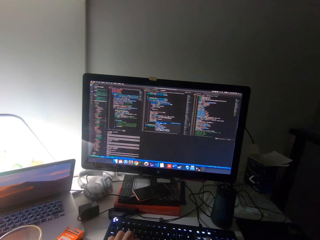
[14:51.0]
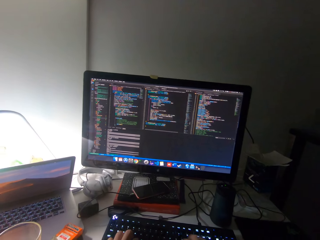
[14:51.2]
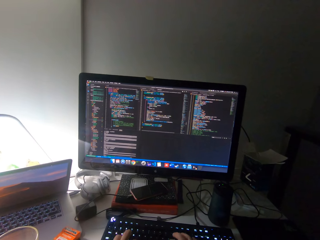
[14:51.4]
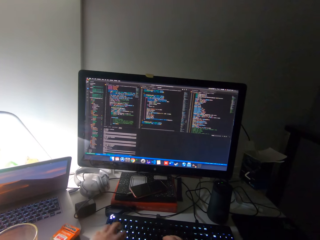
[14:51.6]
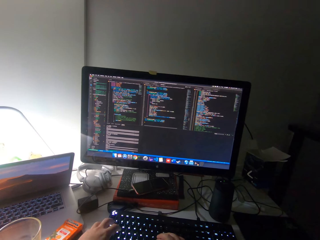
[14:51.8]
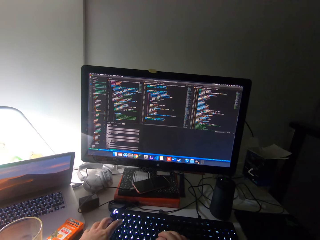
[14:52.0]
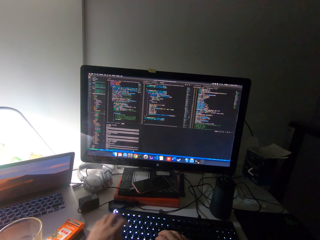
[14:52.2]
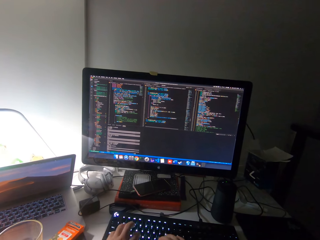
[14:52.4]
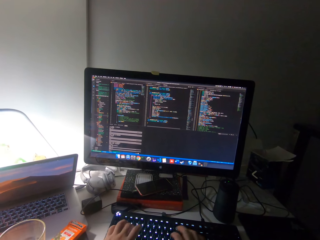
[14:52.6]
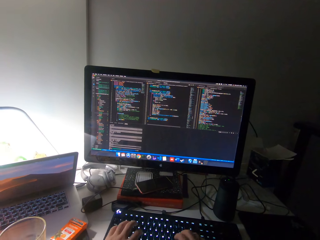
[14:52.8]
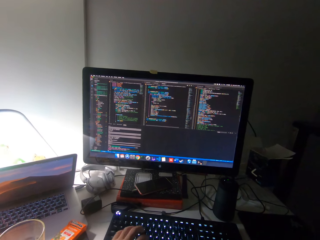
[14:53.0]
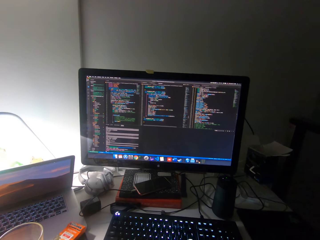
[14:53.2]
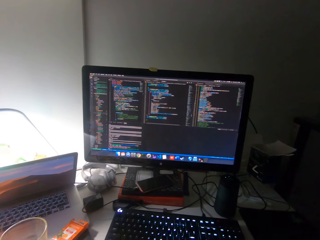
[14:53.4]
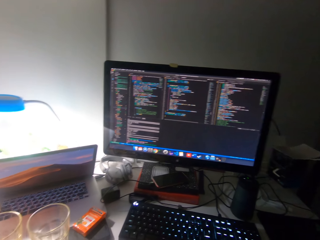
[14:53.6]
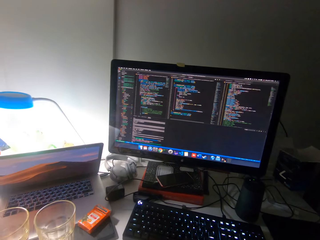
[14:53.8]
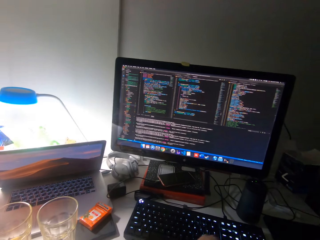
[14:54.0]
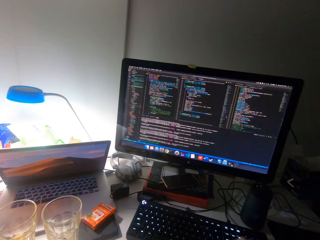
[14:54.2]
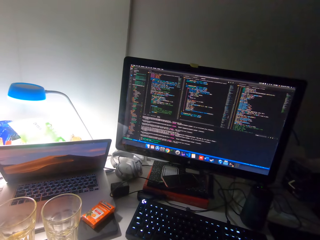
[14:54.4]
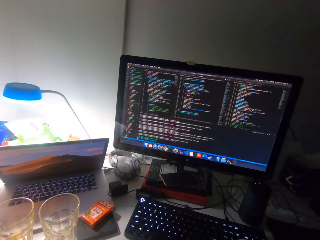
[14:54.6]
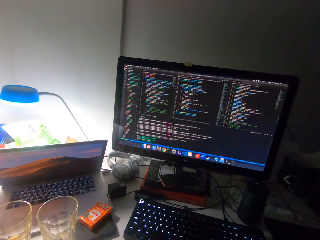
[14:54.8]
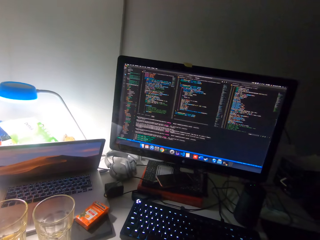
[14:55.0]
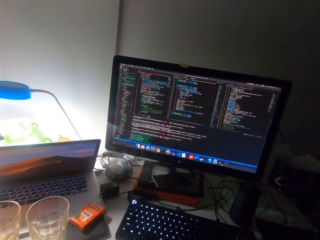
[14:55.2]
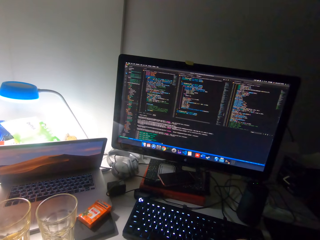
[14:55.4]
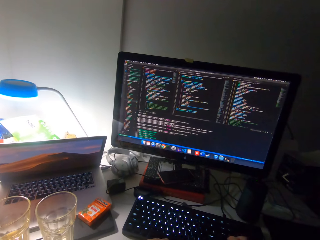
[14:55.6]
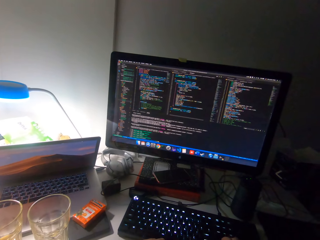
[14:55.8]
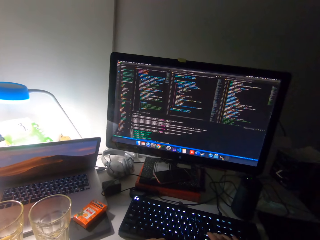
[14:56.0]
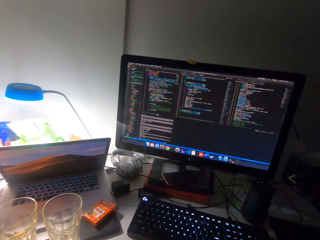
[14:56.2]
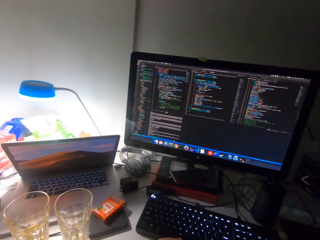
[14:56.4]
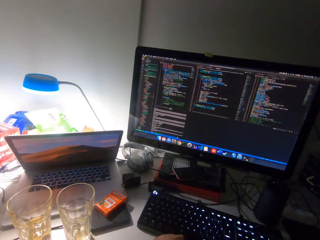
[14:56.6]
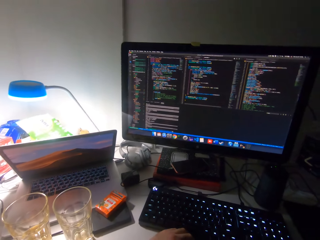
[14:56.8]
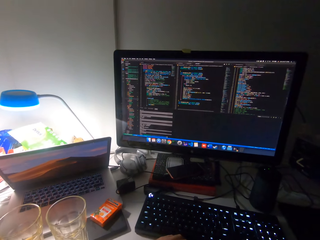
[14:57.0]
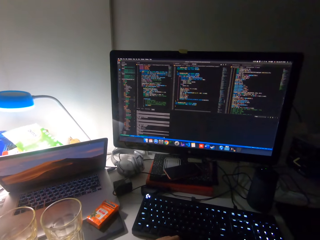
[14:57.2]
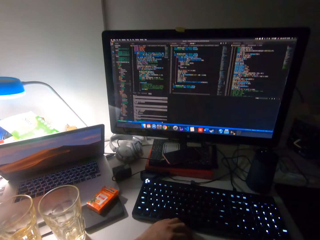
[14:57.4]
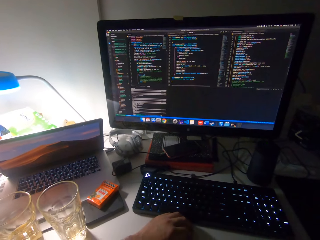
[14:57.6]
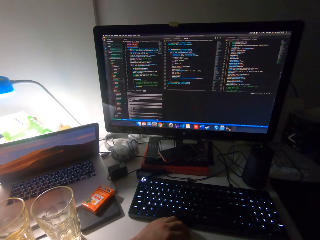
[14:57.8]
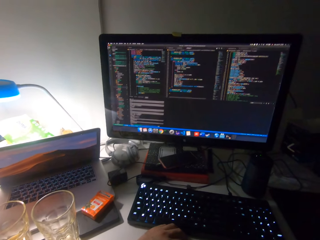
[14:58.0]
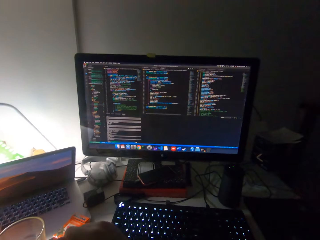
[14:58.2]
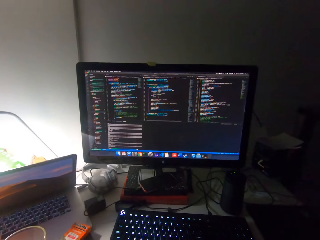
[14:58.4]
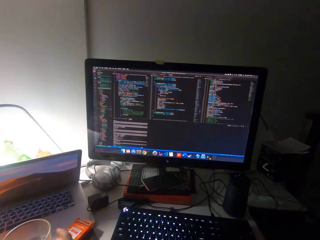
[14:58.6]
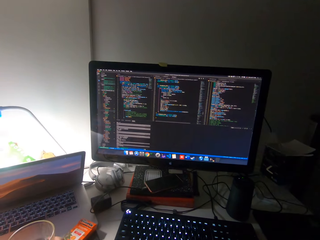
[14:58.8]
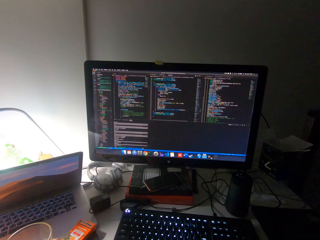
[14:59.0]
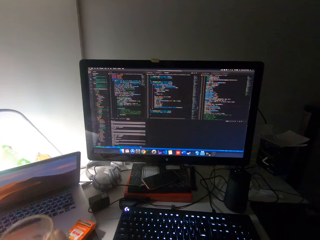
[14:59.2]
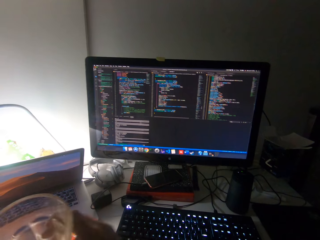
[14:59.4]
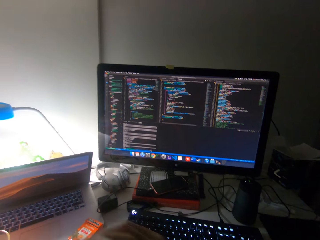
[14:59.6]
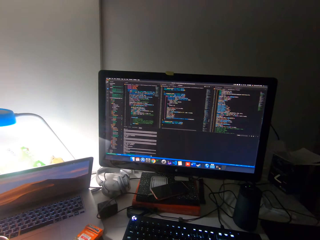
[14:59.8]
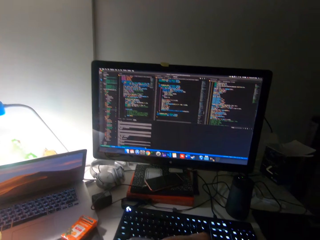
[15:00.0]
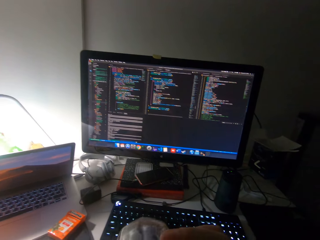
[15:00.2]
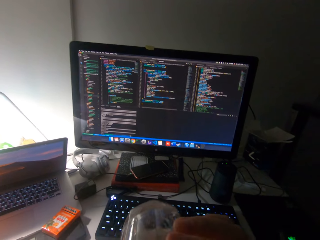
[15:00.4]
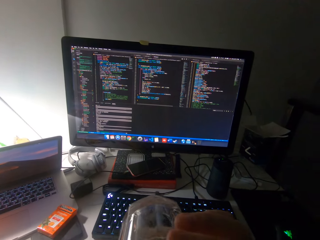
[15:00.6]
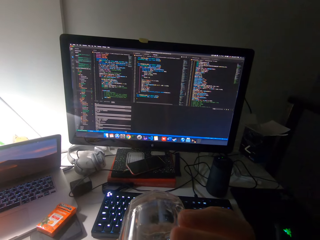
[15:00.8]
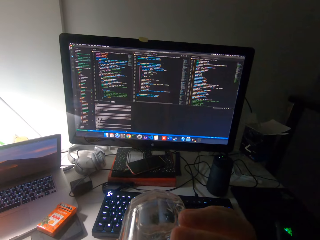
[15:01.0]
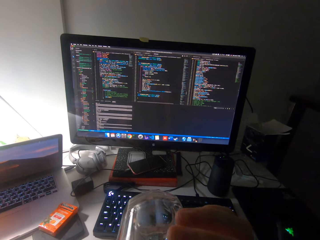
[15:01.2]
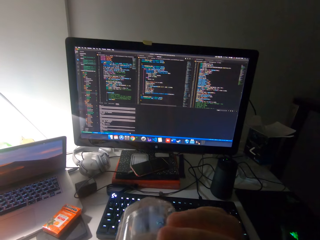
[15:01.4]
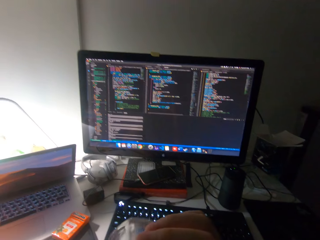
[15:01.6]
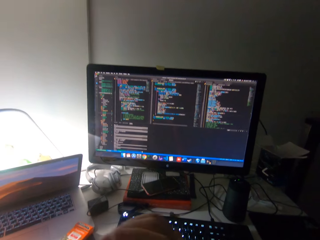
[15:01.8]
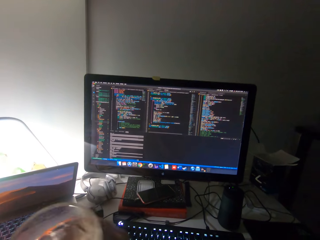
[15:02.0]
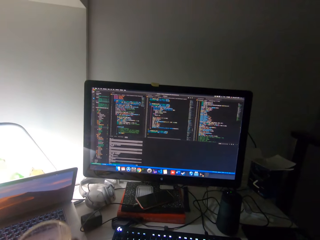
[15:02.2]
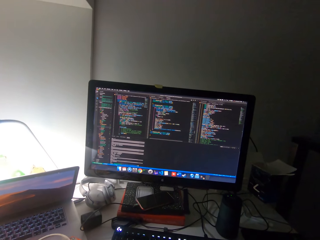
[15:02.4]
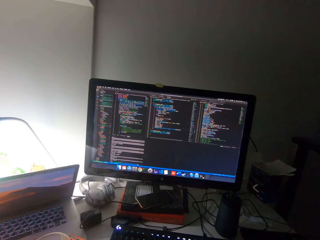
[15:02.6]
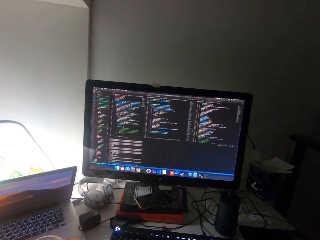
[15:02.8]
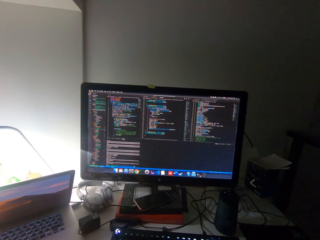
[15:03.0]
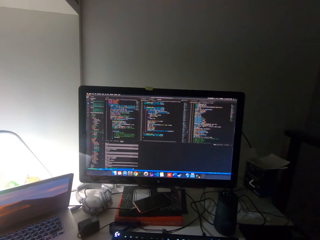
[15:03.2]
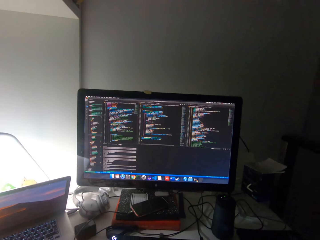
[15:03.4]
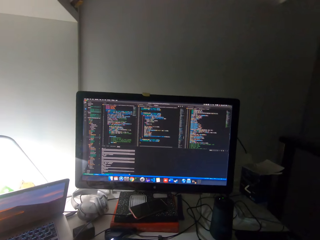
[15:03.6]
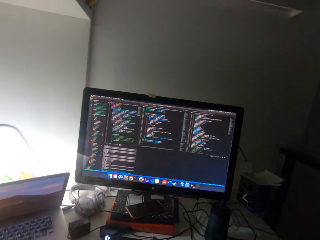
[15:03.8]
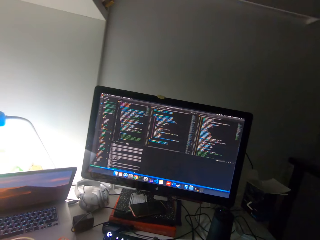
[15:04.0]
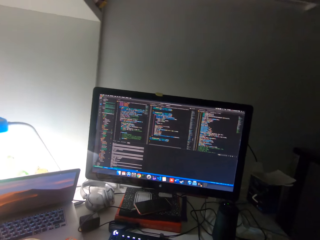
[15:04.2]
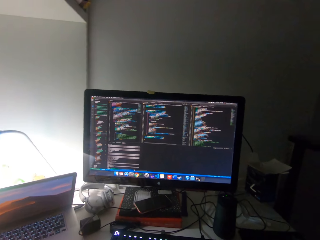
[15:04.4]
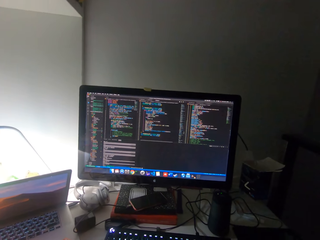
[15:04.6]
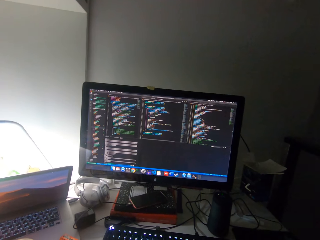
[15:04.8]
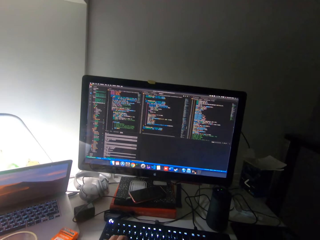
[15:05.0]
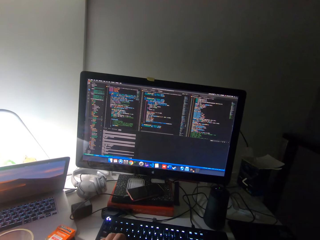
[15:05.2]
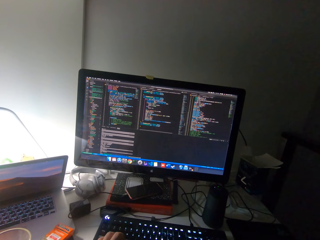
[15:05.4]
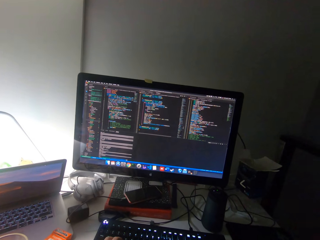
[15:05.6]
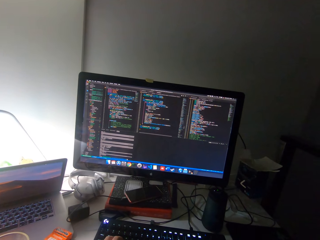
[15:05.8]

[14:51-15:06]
The camera wearer scrolls the mouse. He types on a keyboard. He picks up the cup or glass from the table with his left hand. He drinks. He places the glass on the table.

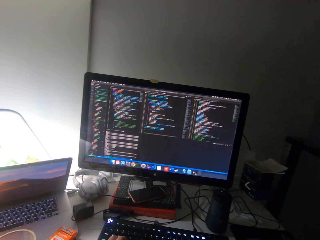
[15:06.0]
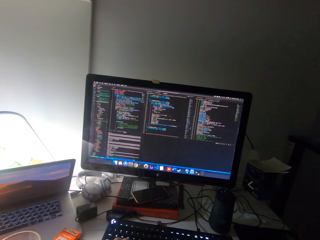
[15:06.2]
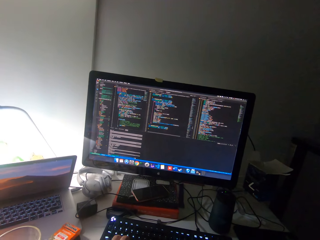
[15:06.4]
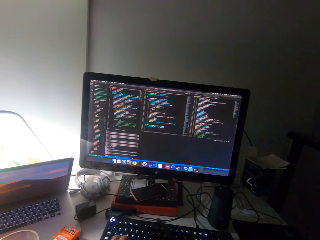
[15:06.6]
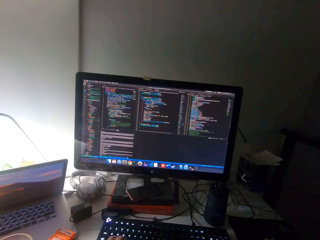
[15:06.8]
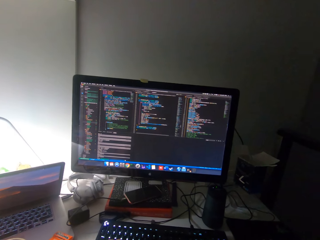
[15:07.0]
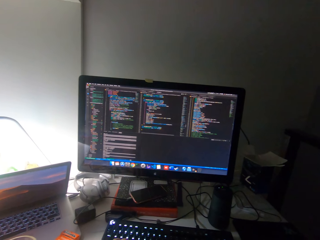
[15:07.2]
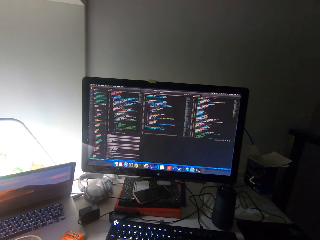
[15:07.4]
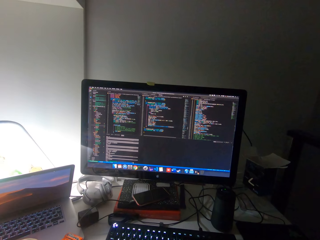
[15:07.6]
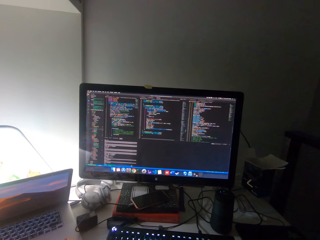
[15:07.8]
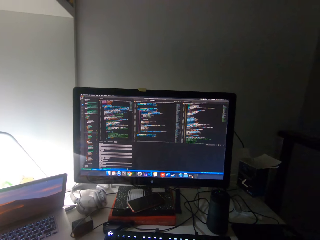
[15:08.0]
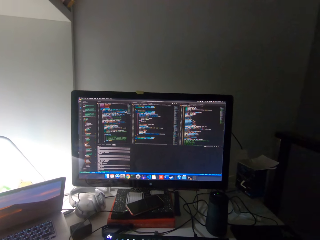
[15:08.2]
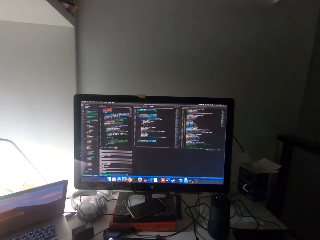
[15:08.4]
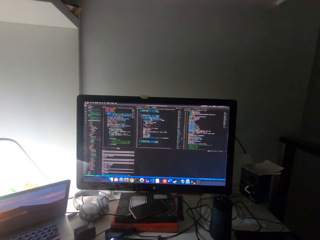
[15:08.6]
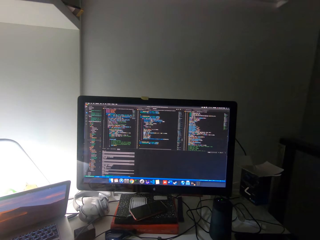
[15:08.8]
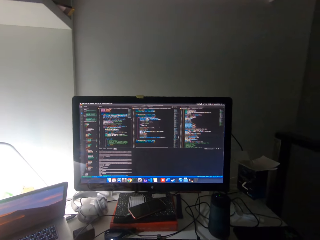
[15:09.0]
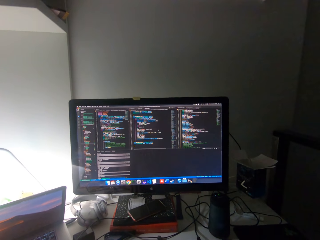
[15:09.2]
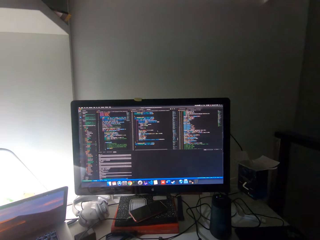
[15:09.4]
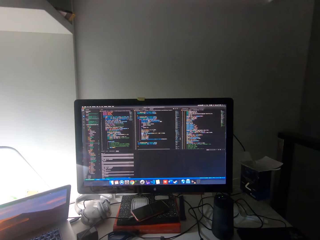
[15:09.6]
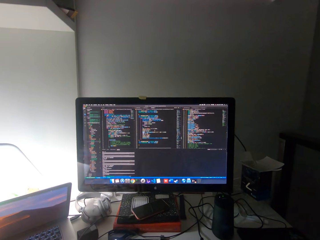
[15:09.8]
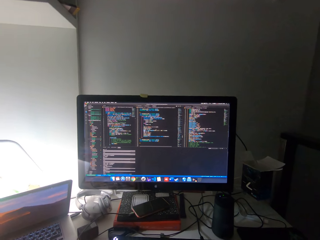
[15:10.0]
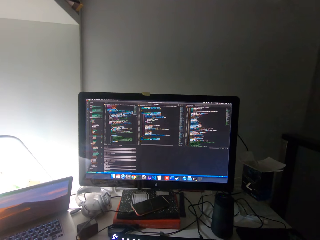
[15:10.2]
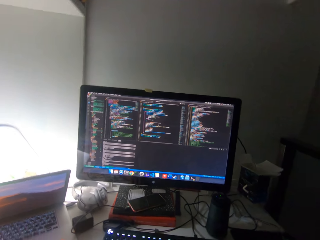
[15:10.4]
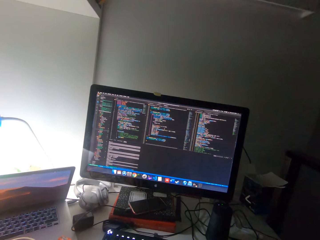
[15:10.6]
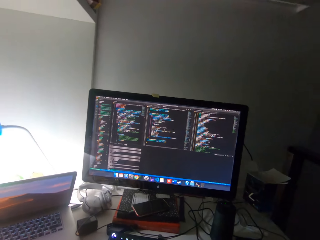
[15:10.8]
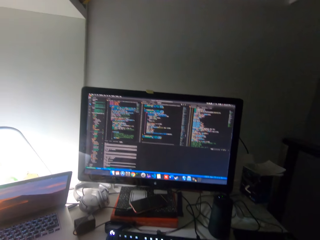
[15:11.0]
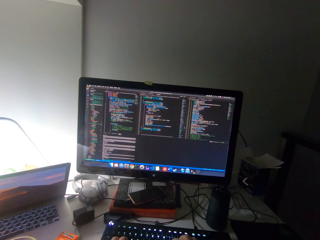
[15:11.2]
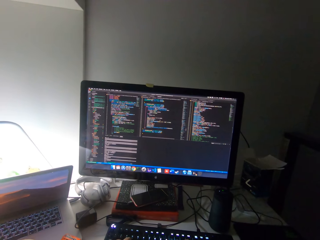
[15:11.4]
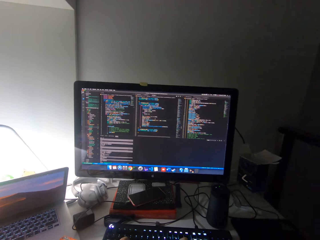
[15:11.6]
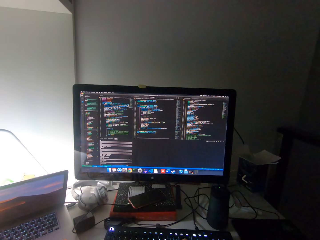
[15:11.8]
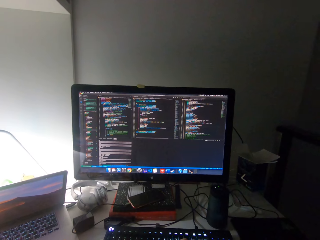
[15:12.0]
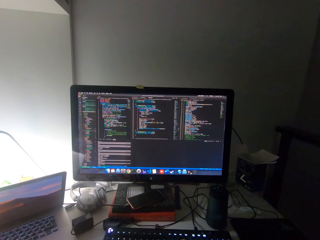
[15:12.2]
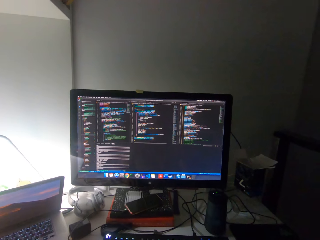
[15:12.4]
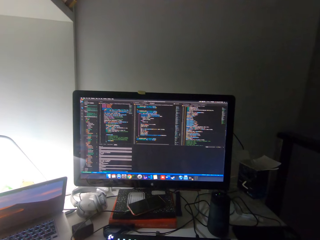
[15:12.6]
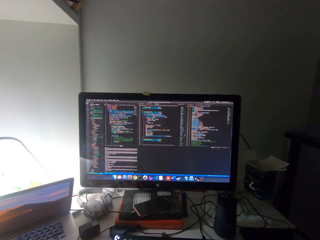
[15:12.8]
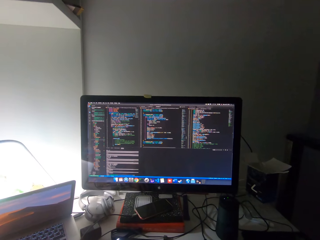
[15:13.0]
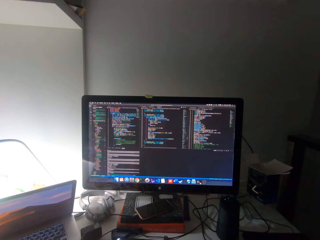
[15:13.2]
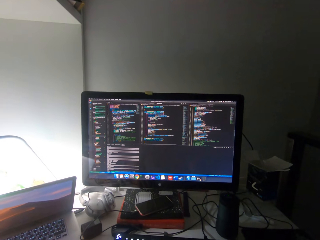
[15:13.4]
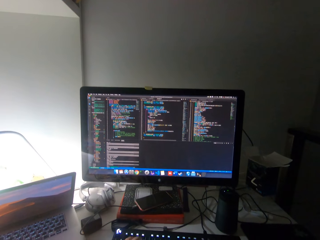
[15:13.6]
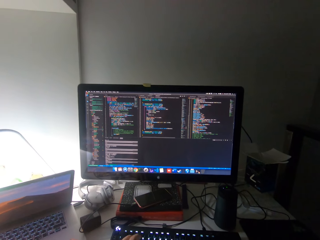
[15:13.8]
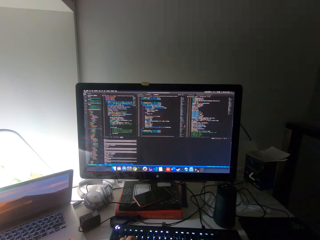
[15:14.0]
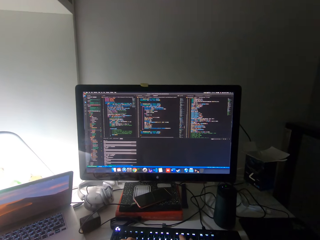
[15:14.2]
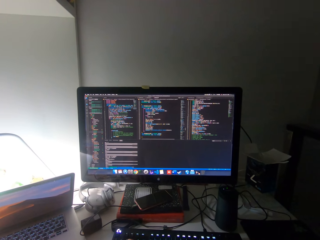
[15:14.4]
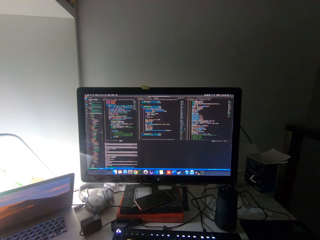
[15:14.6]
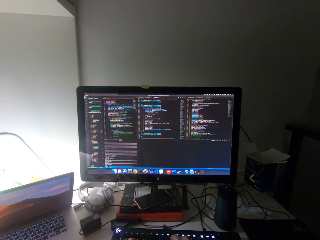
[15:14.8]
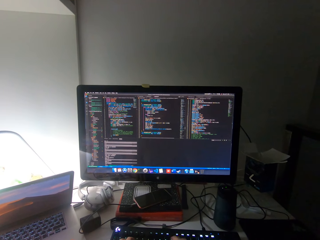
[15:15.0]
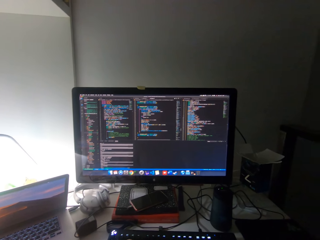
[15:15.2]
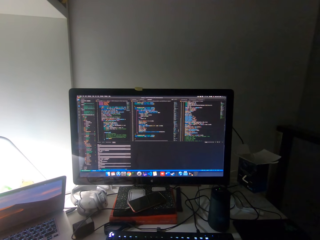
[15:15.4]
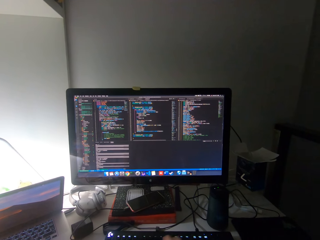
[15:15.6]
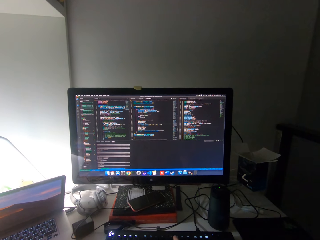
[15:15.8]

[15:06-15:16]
The camera wearer moves his head. He types on a keyboard.
